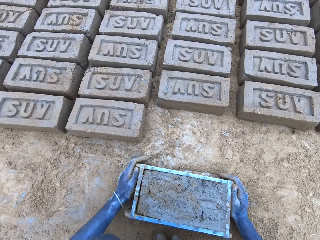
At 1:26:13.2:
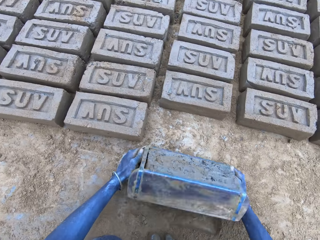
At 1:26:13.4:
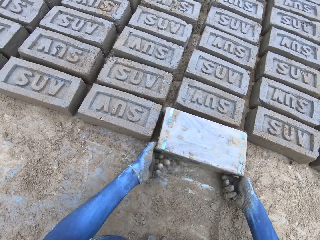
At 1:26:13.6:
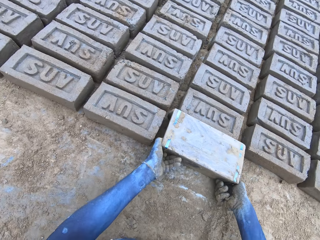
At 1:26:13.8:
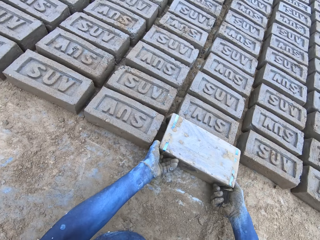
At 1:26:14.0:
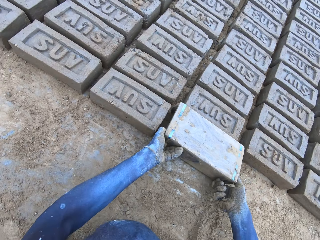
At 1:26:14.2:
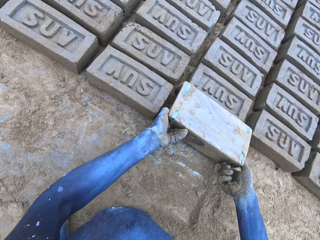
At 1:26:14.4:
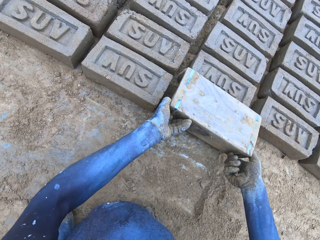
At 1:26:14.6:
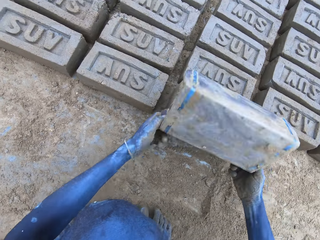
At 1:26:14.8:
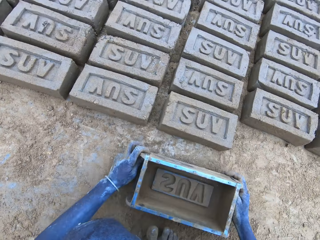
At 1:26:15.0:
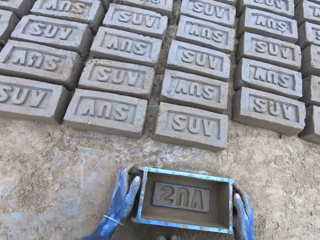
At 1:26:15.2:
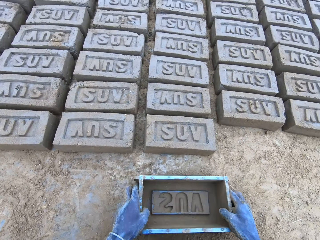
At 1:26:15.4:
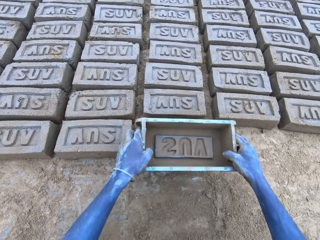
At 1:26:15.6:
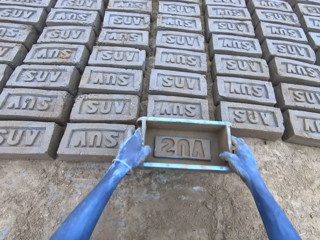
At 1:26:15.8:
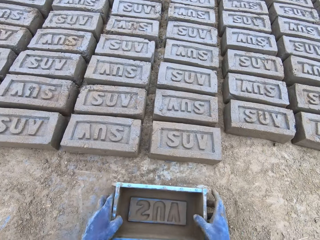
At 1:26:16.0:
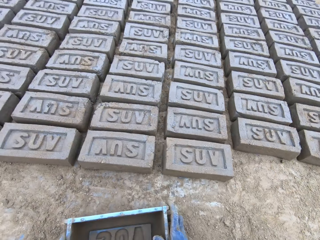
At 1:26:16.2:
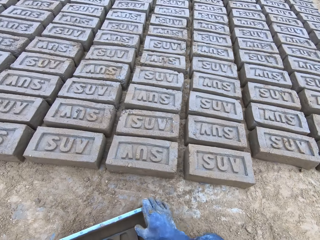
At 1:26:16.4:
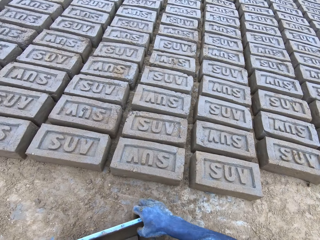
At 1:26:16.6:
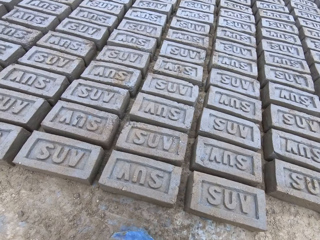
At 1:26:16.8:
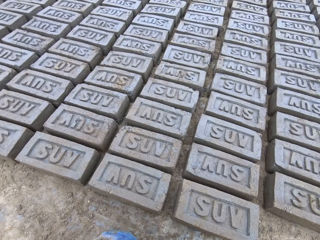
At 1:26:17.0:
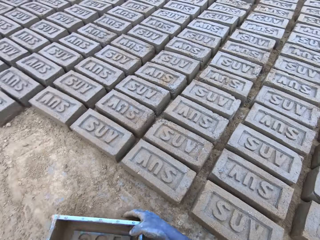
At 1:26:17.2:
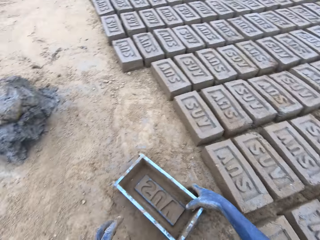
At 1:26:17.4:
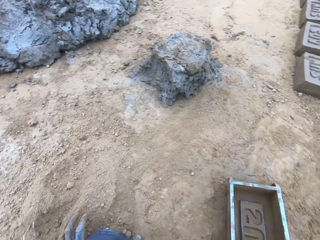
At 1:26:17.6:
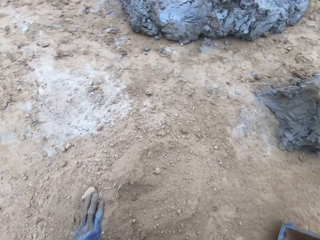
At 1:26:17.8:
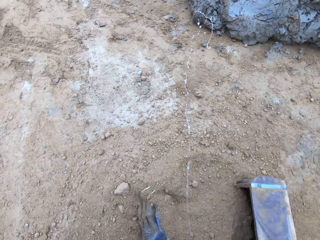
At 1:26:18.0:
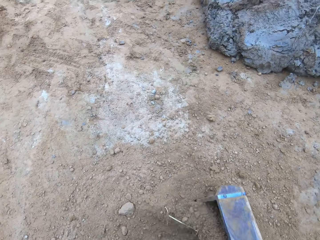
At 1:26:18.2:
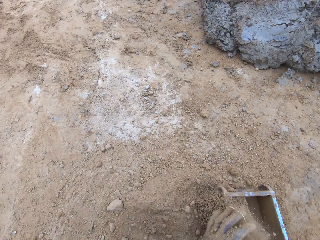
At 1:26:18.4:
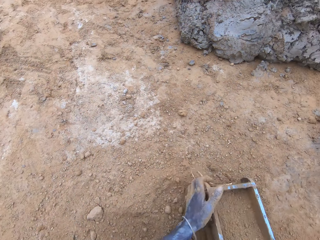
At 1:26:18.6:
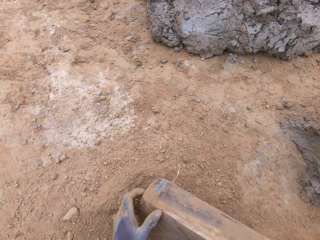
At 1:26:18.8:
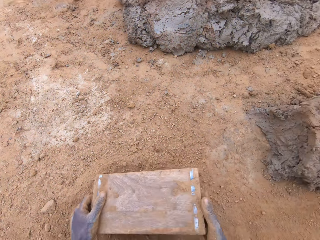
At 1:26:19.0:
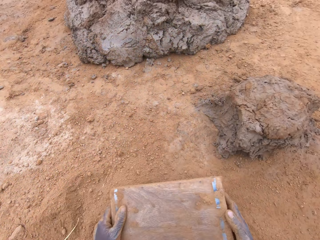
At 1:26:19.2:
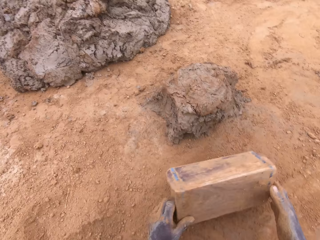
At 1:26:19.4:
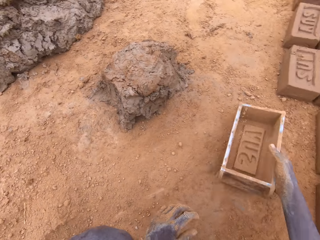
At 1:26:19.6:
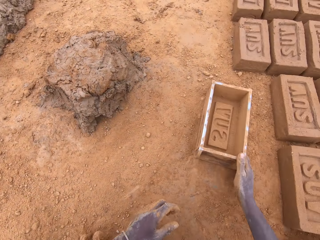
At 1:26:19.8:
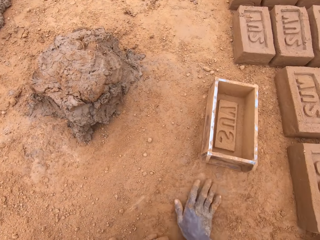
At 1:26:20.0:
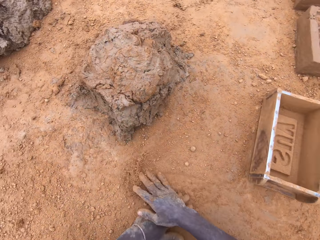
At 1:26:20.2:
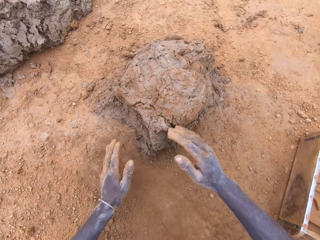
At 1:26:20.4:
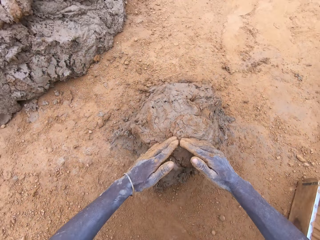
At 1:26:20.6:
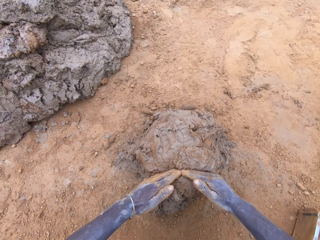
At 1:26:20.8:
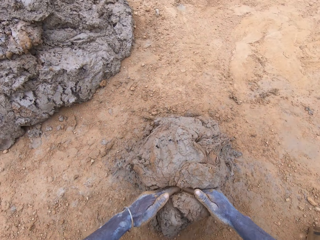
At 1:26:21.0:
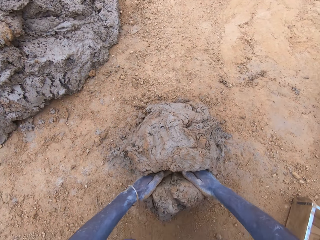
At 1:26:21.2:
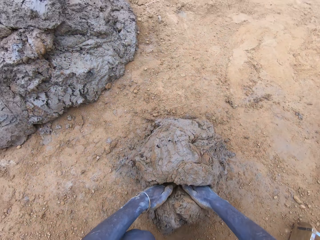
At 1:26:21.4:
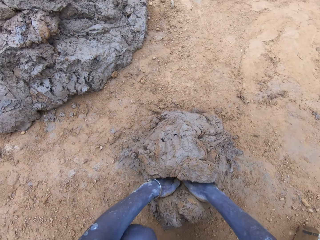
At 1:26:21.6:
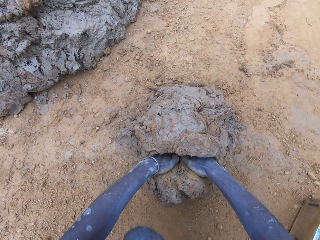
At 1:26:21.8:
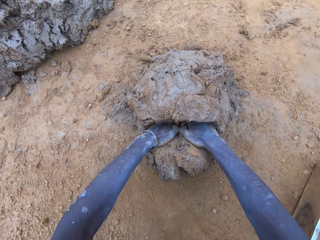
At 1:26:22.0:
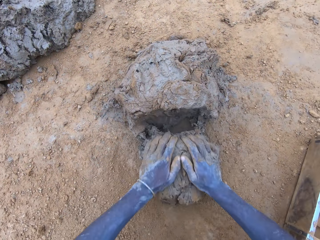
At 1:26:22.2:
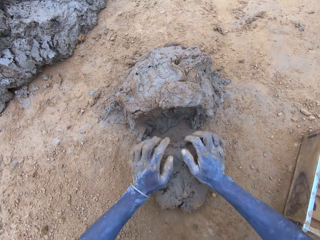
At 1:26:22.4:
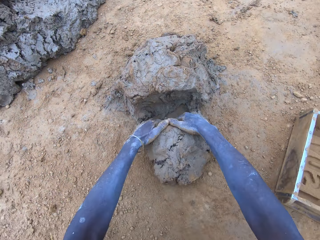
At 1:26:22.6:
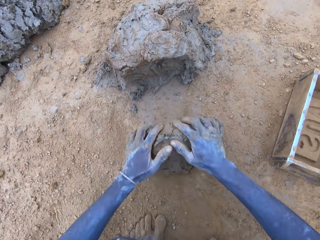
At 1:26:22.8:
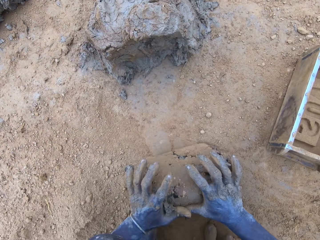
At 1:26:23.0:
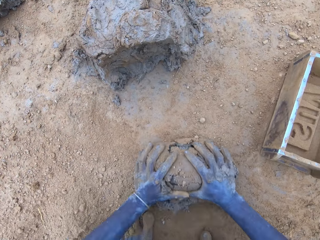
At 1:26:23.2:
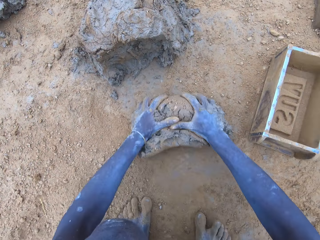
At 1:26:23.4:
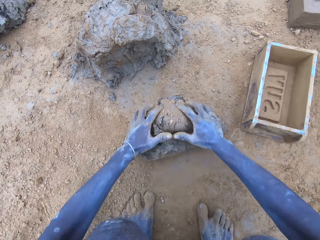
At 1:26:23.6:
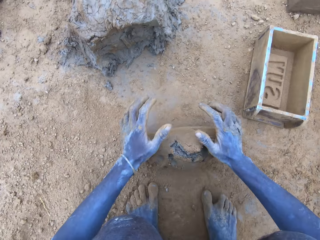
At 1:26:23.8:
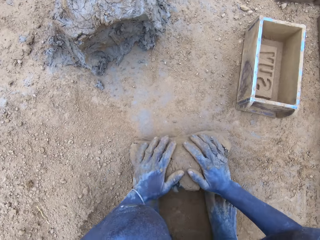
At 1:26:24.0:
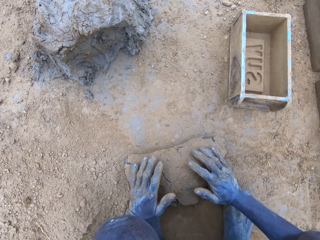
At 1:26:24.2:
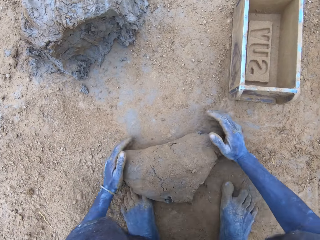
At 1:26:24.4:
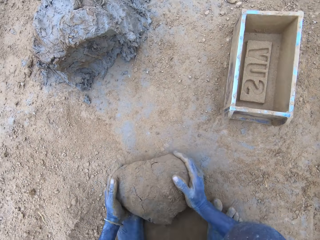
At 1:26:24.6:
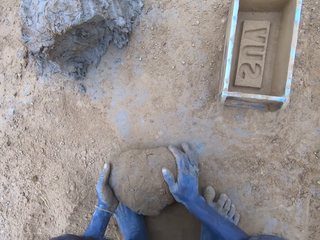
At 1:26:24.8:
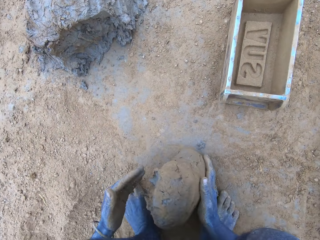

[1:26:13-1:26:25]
The camera wearer rolls the clay brick molder upside down with both hands. He lifts the clay brick molder. He puts down the clay brick molder with both hands. He taps the brick with the clay brick molder. He spits saliva. He scoops soil with the clay brick molder. He pours the soil on the ground. He puts the clay brick molder down with his right hand. He rubs both hands on the ground. He slices clay with both hands. He rolls the clay on the ground with both hands.

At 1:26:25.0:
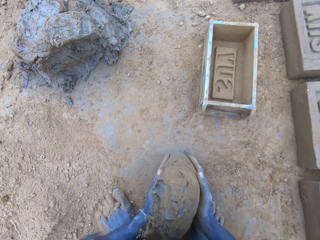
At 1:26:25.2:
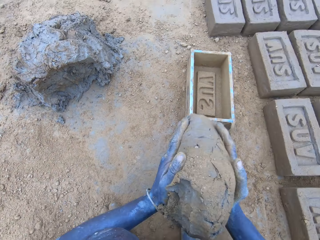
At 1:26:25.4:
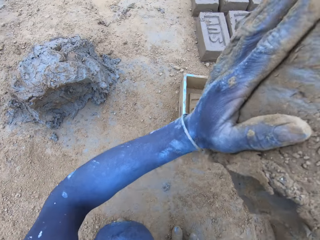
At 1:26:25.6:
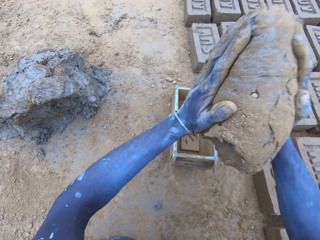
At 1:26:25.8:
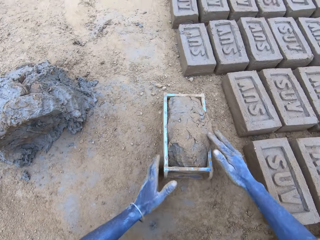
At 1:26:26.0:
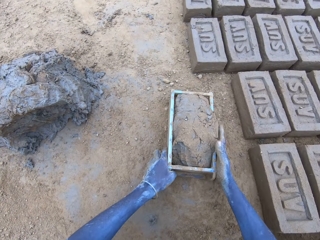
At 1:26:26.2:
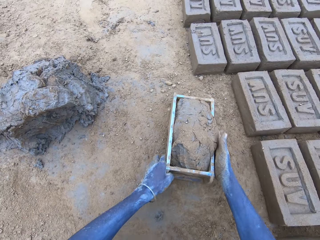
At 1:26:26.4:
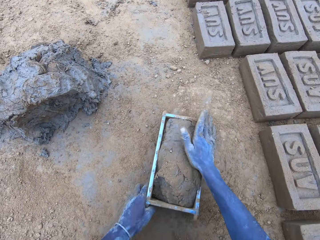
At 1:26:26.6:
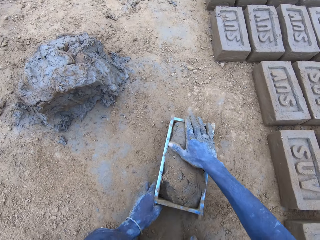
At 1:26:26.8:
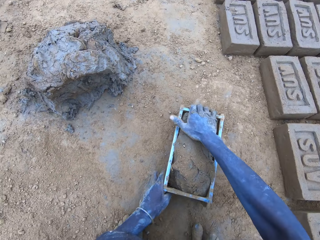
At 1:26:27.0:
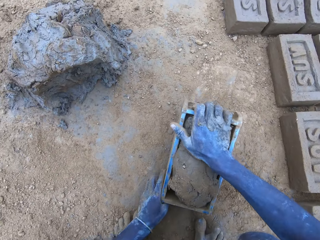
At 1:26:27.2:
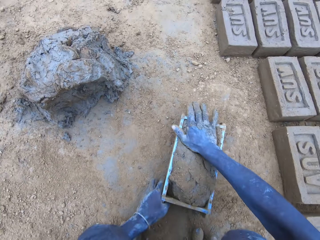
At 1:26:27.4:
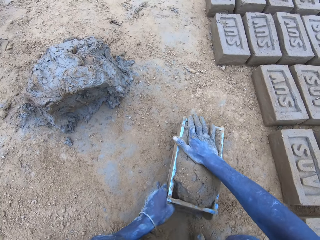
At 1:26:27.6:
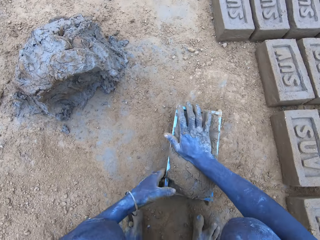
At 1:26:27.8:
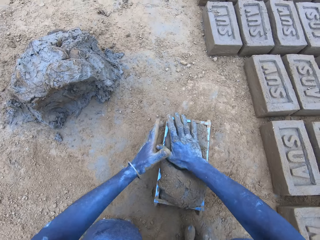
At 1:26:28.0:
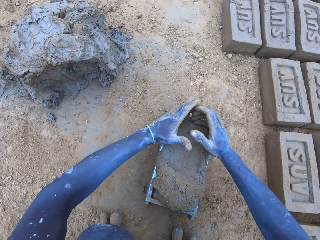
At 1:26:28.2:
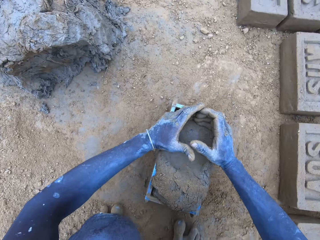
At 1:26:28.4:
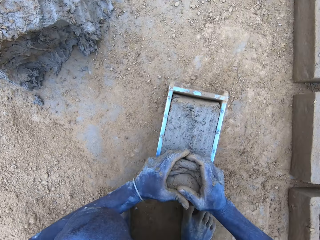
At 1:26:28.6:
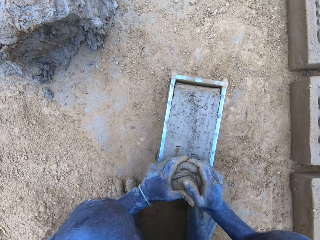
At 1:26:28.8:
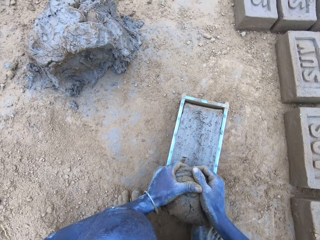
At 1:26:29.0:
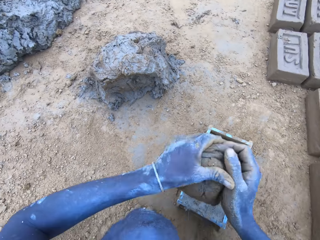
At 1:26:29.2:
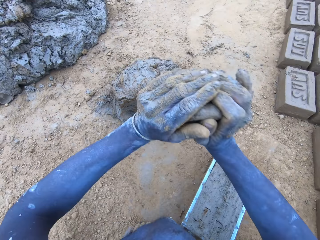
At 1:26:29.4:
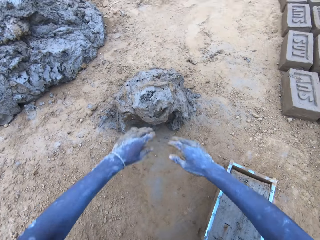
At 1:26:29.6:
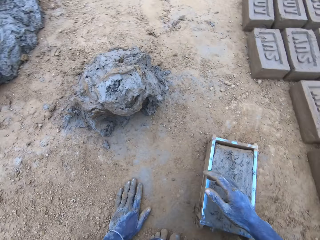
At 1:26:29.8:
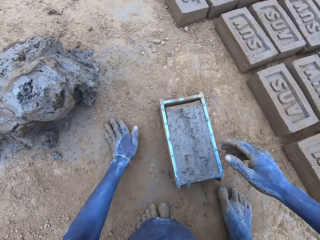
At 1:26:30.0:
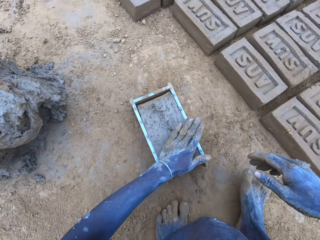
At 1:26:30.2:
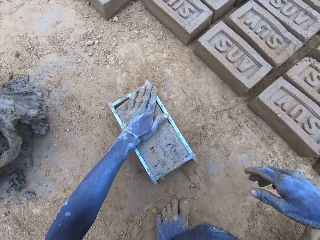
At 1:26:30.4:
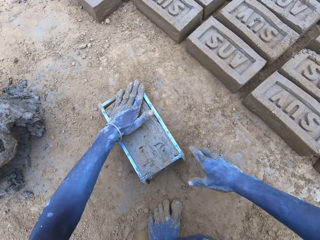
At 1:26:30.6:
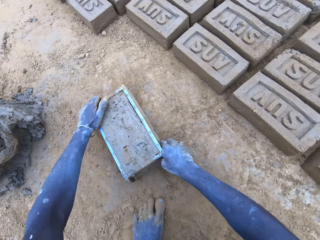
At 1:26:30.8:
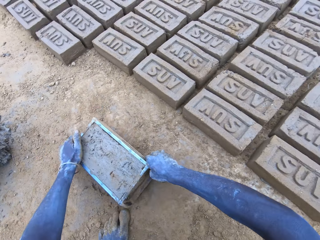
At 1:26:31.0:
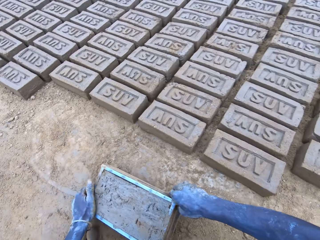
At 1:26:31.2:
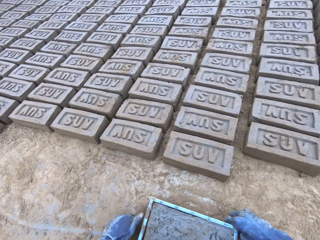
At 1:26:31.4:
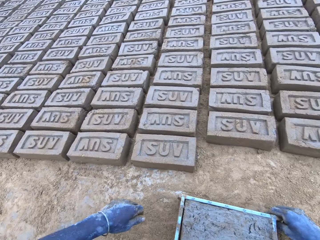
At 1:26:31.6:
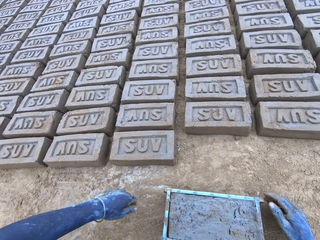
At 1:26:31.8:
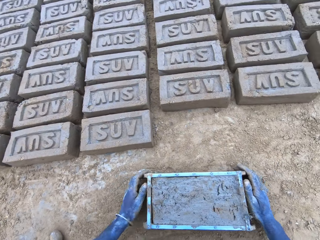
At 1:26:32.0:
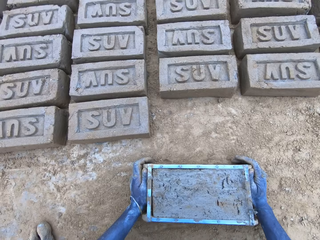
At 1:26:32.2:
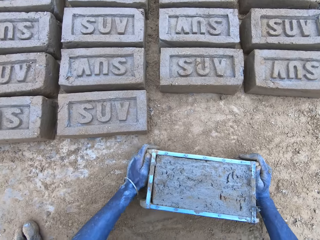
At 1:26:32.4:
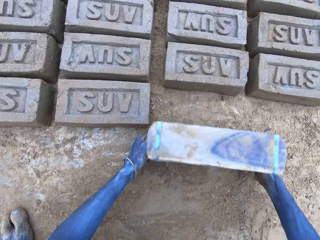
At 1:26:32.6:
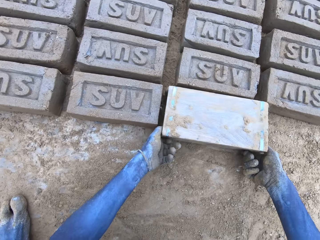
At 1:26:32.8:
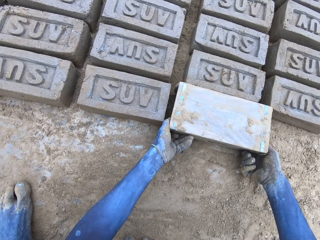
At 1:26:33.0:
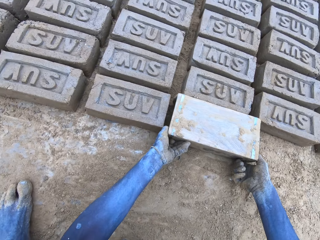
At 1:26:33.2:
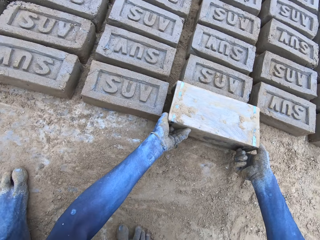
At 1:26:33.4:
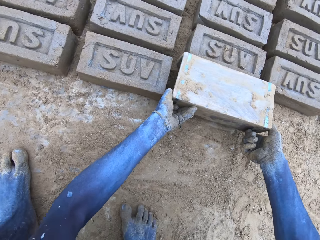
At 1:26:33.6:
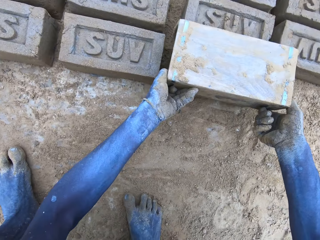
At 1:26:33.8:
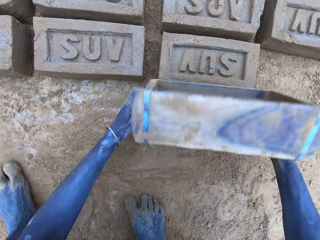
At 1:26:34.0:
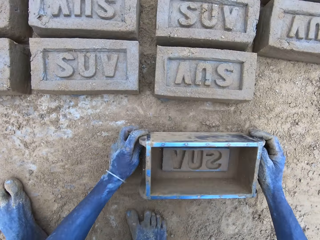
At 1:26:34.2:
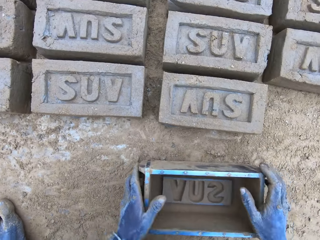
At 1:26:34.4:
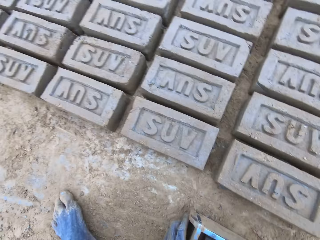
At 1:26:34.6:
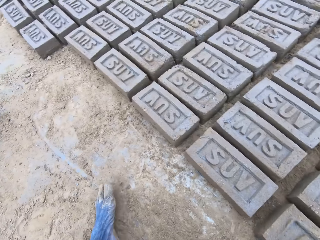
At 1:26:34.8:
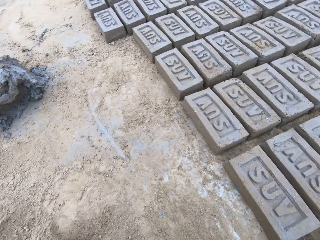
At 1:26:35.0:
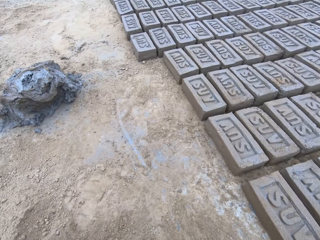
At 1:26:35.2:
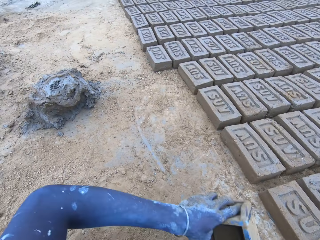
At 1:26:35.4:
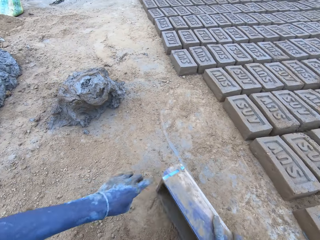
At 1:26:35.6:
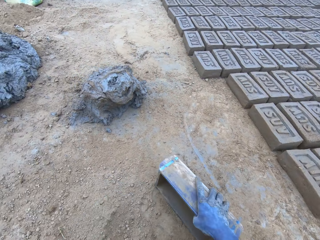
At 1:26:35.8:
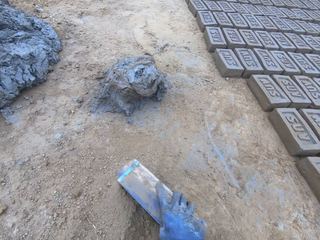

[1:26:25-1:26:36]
The camera wearer lifts the rolled clay. They throw the rolled clay on the clay brick molder or brick mold with both hands. They hit the brick mold on the ground. They adjust the rolled clay with the right hand. They remove the excess clay from the brick mold with both hands. They throw the excess clay with both hands. They rub the left hand on the ground. They tap the clay with the left hand. They pull the brick mold. They lift the clay brick molder. They put the brick on the ground. They roll the clay brick molder upside down with both hands. They lift the clay brick molder. They put down the clay brick molder with both hands.
